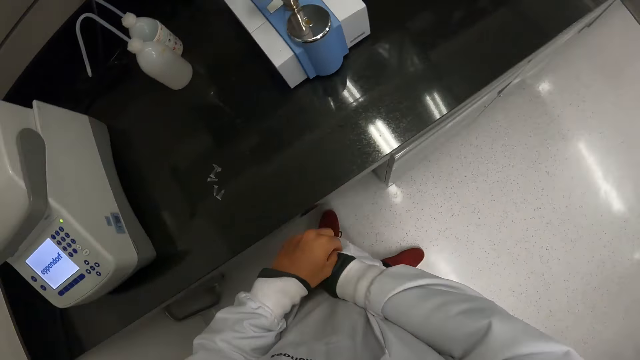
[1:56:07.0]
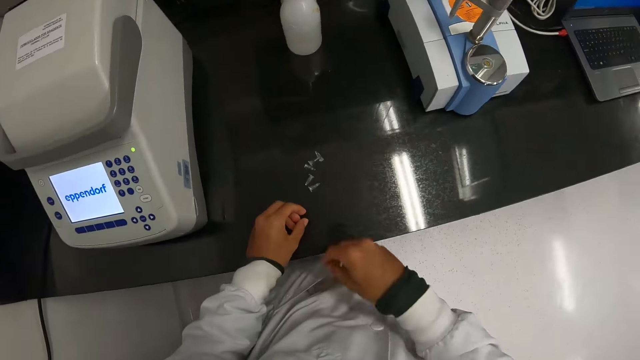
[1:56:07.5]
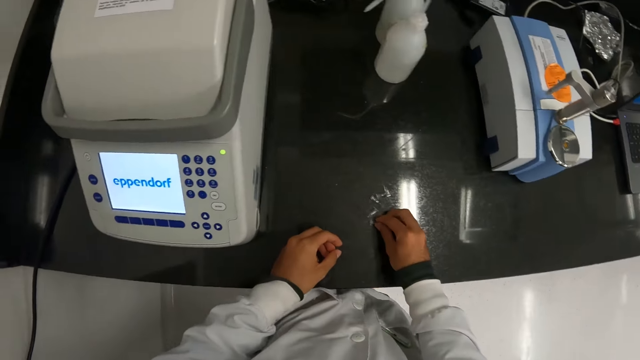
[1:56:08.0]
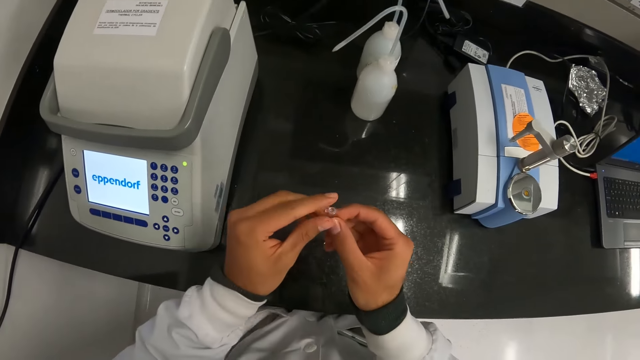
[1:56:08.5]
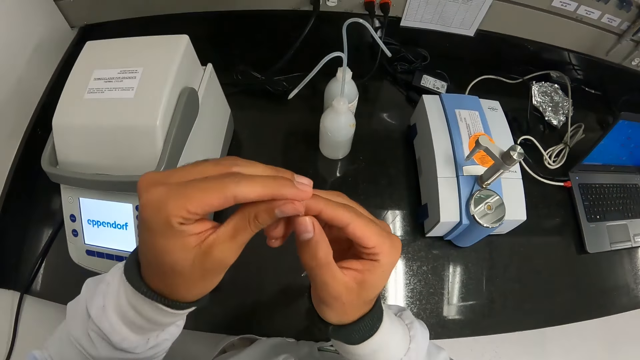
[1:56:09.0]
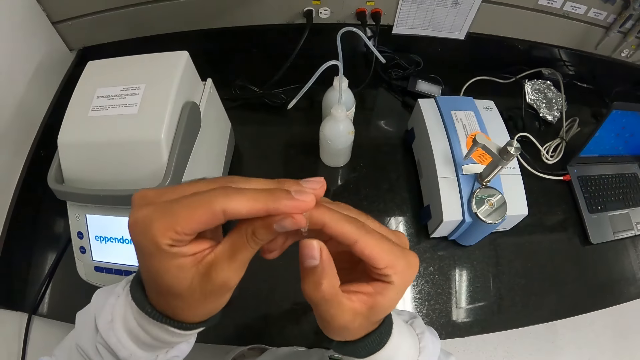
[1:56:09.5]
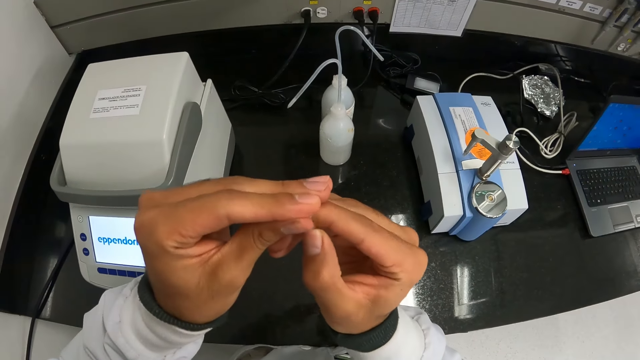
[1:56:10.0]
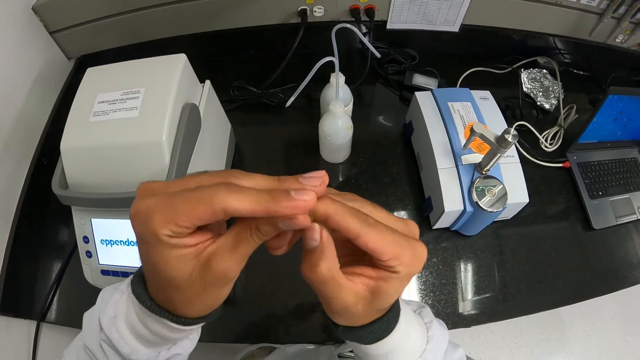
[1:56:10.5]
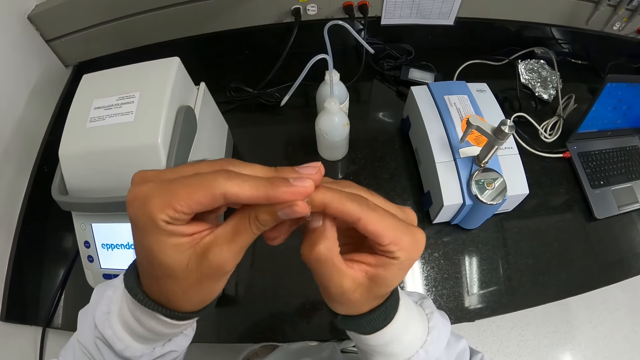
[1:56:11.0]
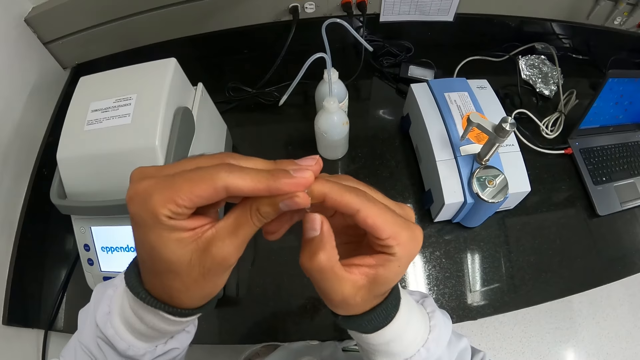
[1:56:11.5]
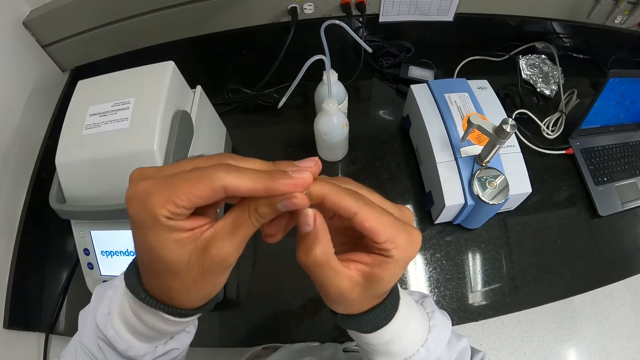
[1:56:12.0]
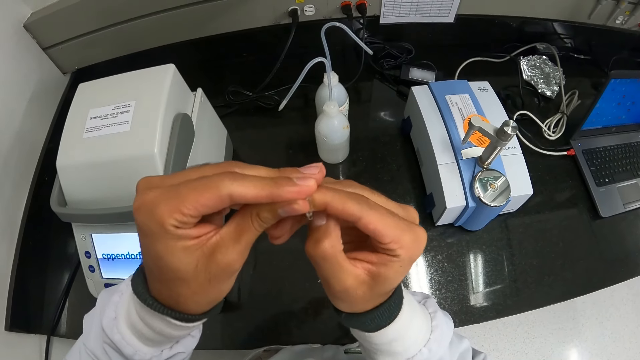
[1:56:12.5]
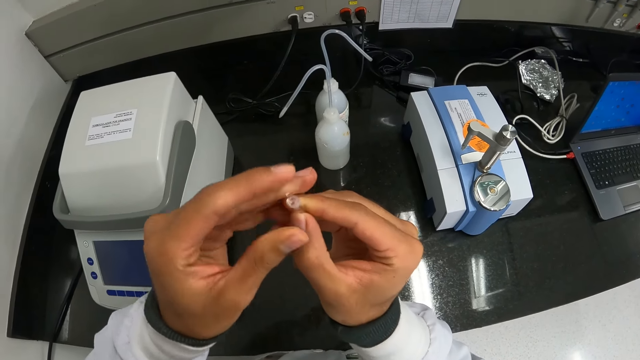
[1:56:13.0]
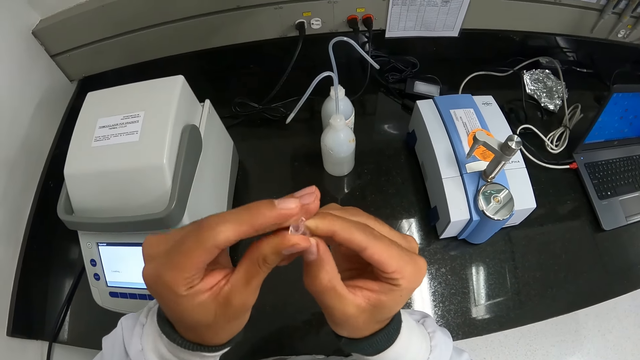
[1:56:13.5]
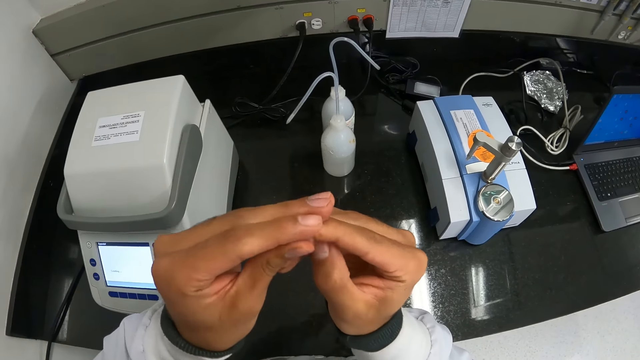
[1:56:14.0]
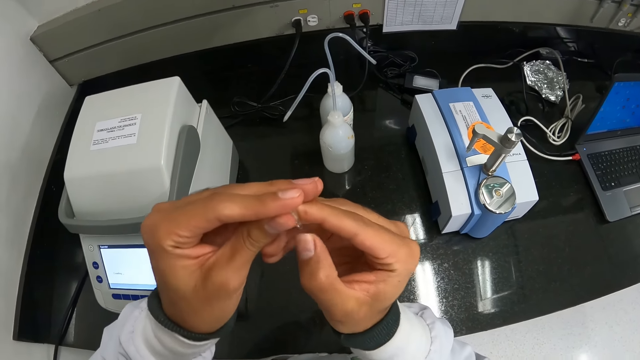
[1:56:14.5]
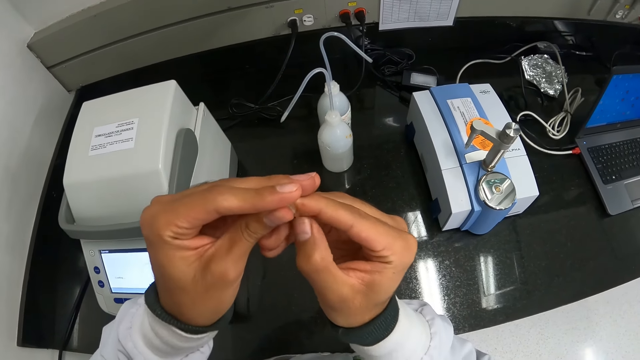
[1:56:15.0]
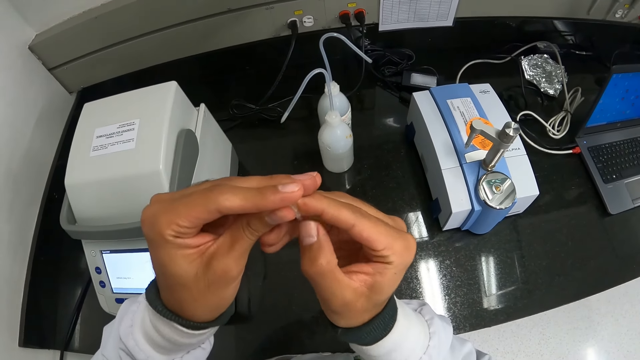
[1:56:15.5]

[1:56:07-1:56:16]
The camera wearer puts the gloves in her pocket with her right hand. She picks up the container cover or centrifuge tube from a counter with her right hand. She holds the container cover with her left hand. She scratches the container cover with her right hand.

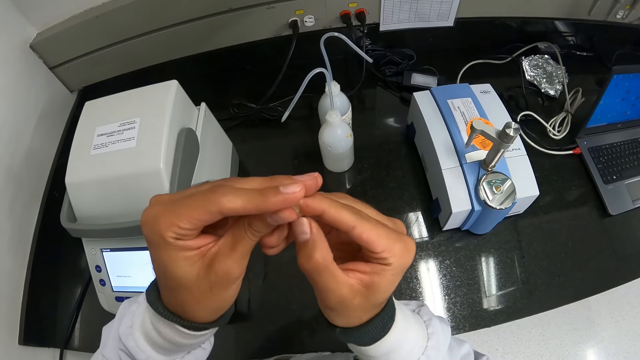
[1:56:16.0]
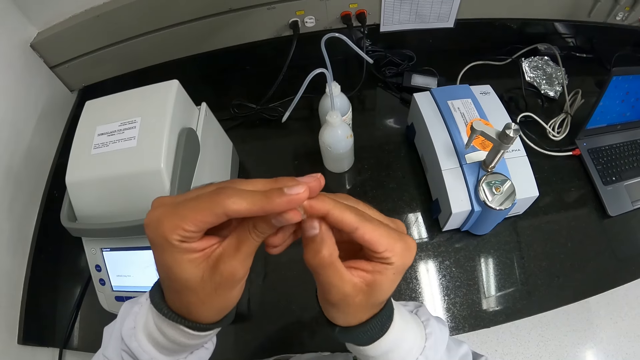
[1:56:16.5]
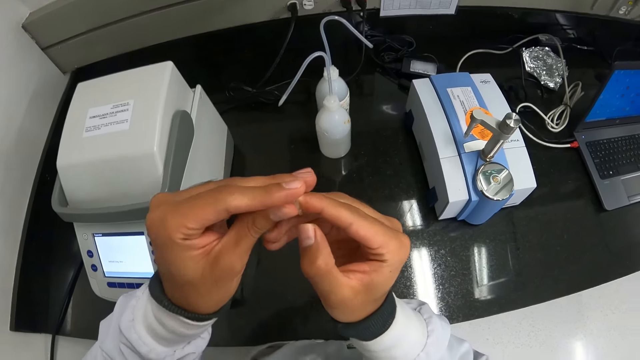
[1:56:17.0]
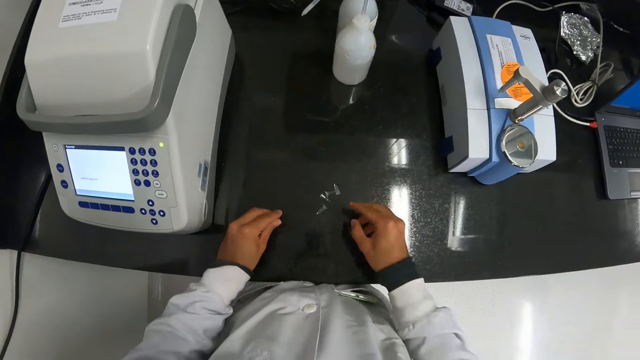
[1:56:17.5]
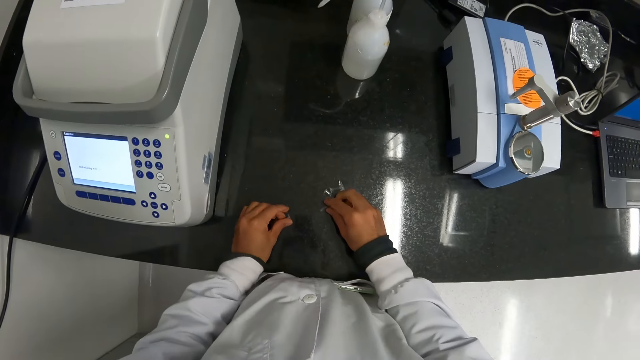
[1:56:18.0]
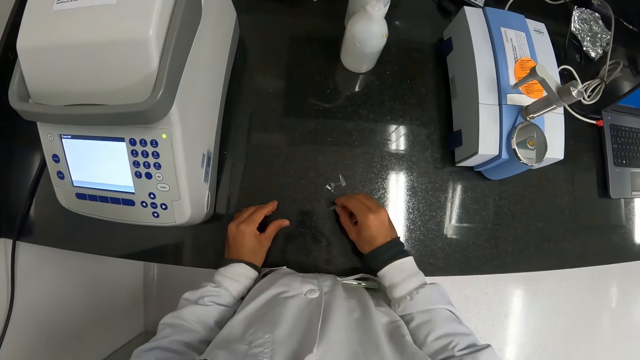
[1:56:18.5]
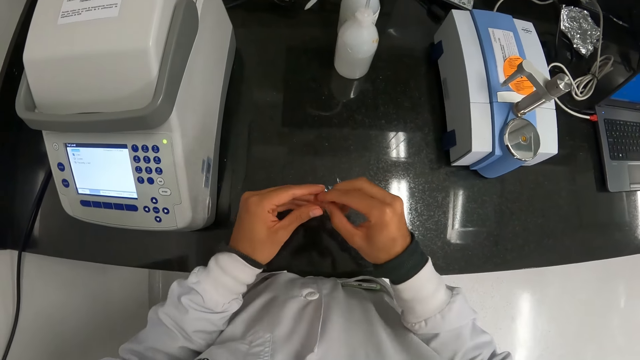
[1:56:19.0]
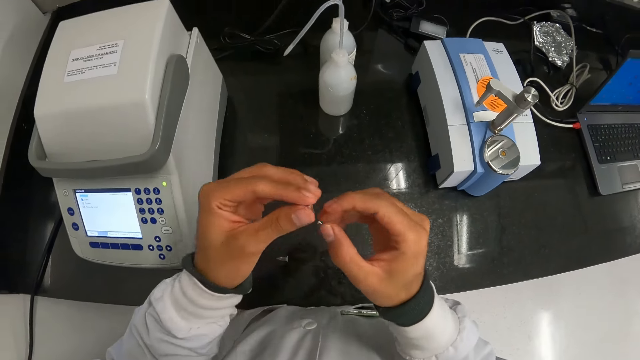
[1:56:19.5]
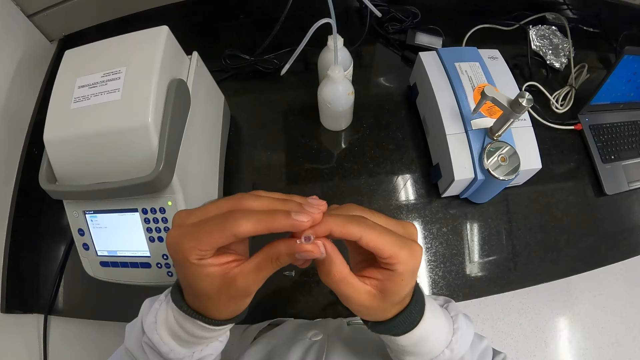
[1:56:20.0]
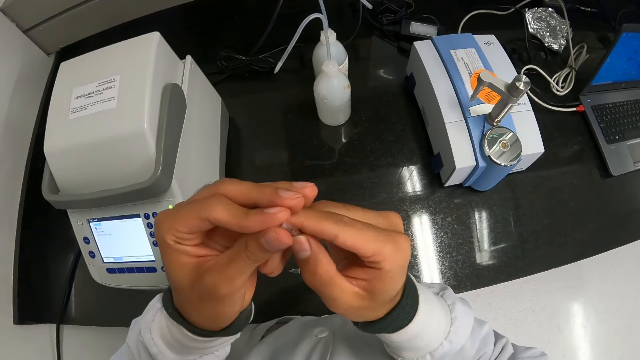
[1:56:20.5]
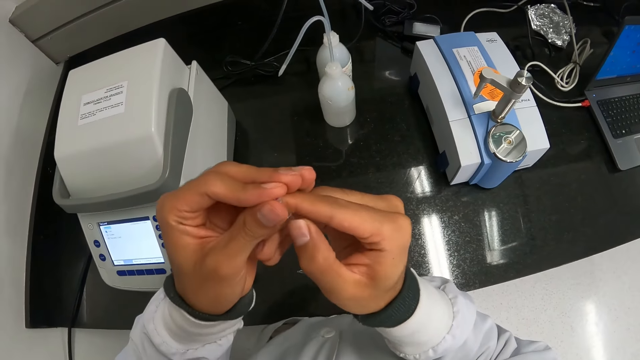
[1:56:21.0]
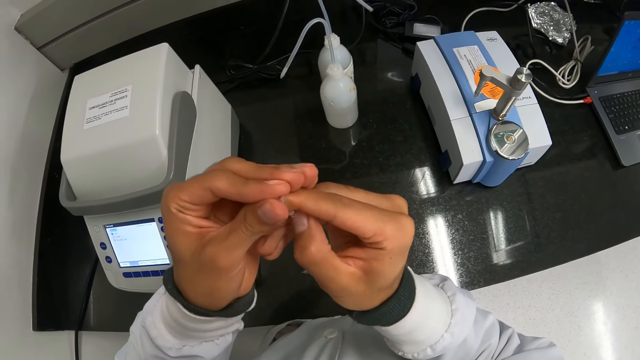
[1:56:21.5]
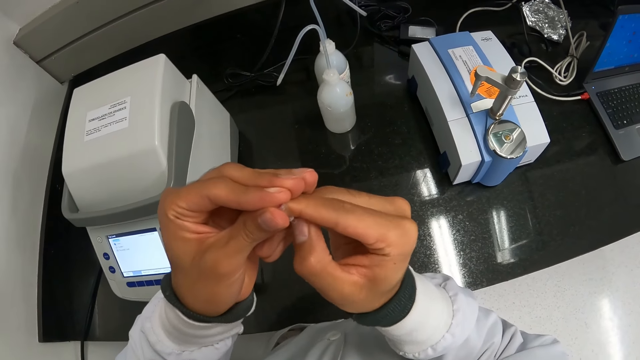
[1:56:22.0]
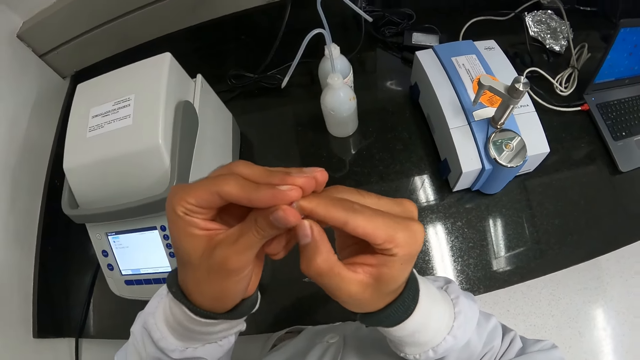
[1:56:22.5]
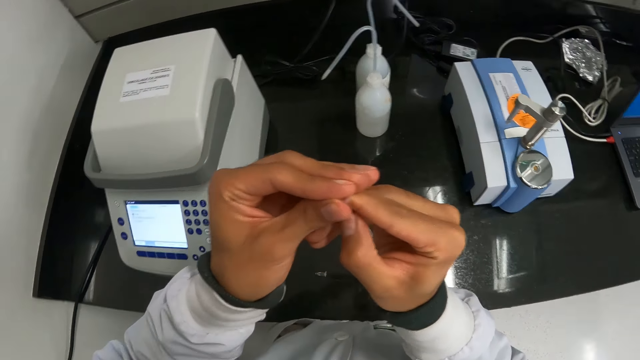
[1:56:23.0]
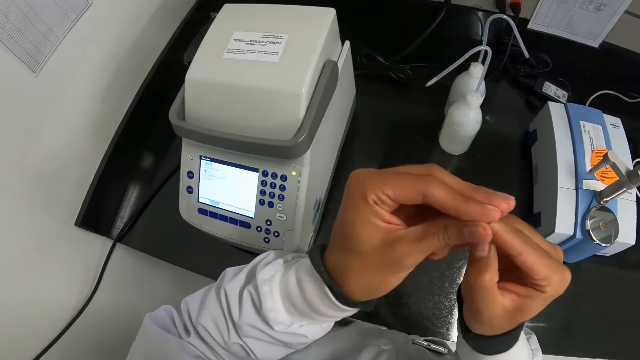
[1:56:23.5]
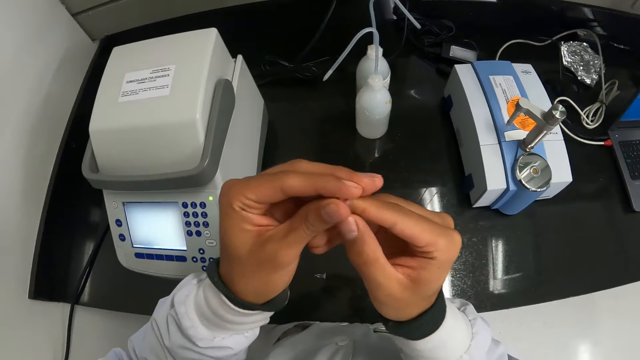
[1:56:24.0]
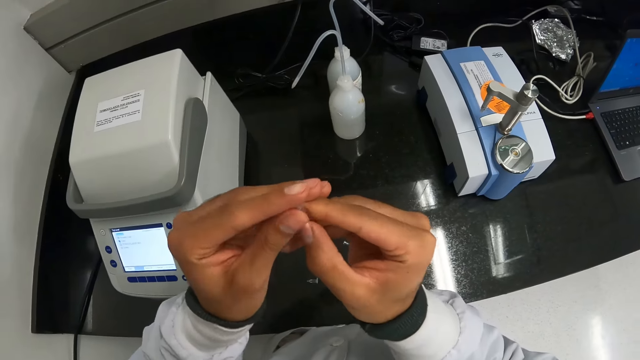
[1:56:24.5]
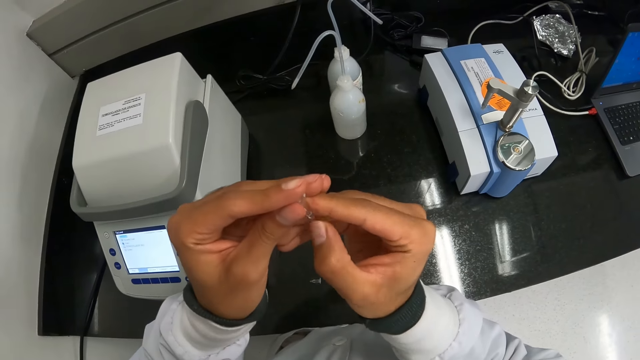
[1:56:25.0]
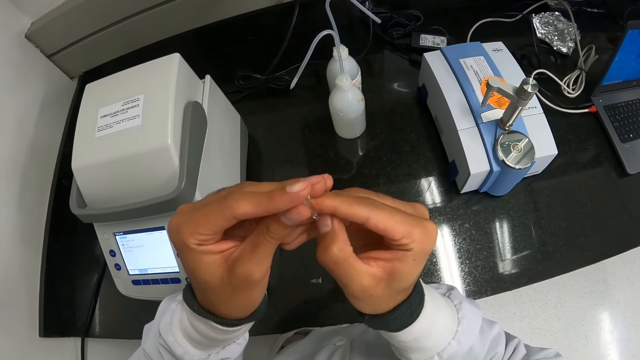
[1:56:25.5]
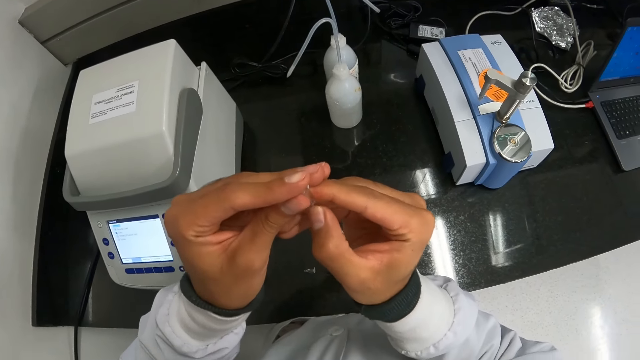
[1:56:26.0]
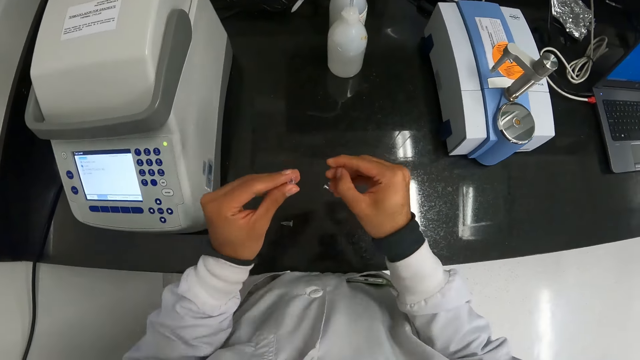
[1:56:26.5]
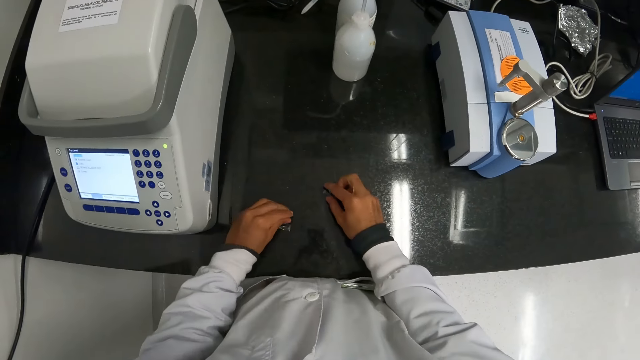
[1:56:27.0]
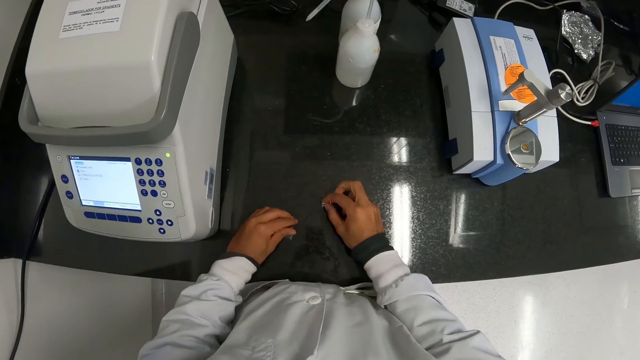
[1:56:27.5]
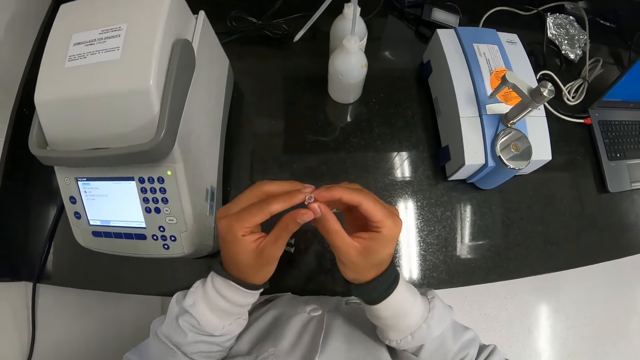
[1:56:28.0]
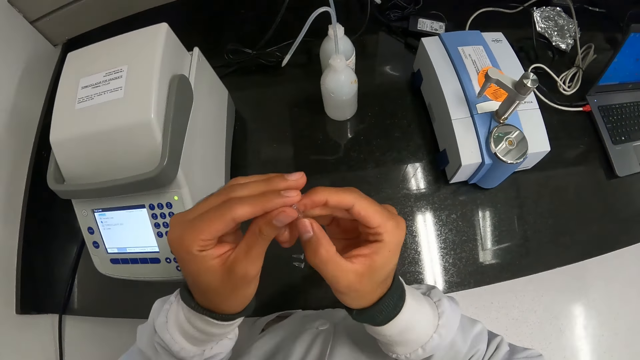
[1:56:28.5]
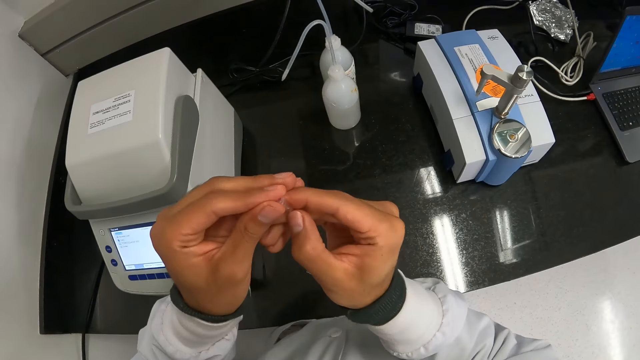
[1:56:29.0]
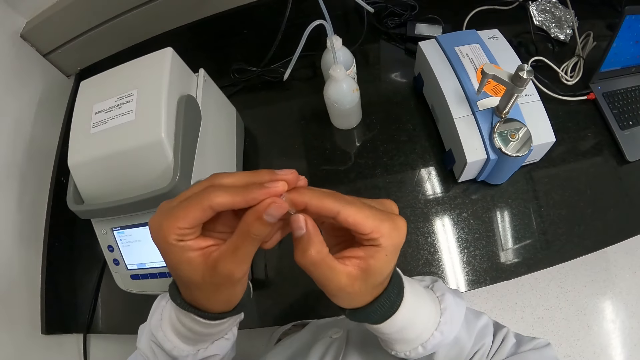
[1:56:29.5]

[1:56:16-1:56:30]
The camera wearer drops the container cover on the counter top with her left hand. She picks the container cover from the counter with her right hand. She holds the container cover with her left hand. She scratches the container cover with her right hand. She drops the container cover on the counter top with her left hand. She picks the container cover from the counter with her right hand. She holds the container cover with her left hand. She scratches the container cover with her right hand.
